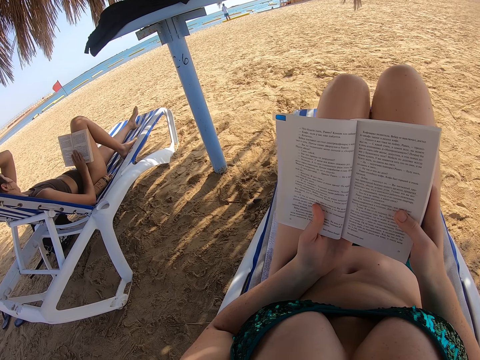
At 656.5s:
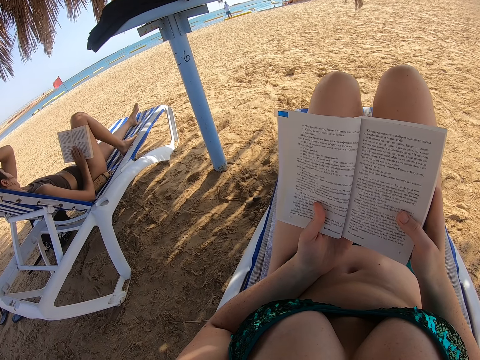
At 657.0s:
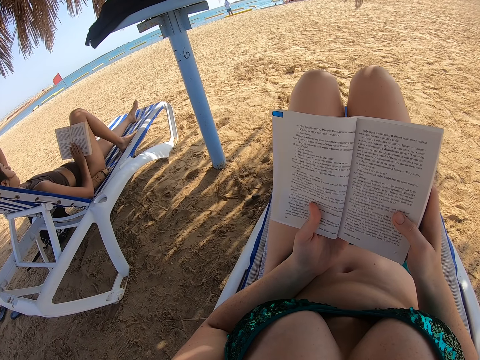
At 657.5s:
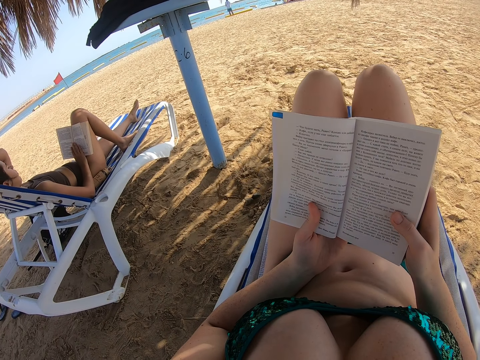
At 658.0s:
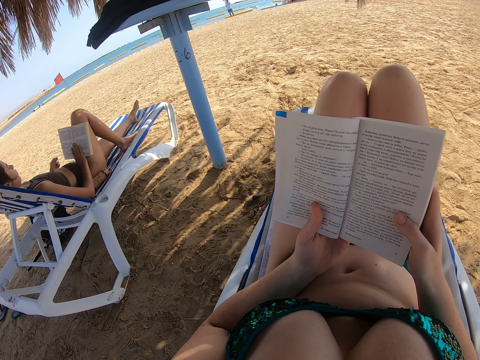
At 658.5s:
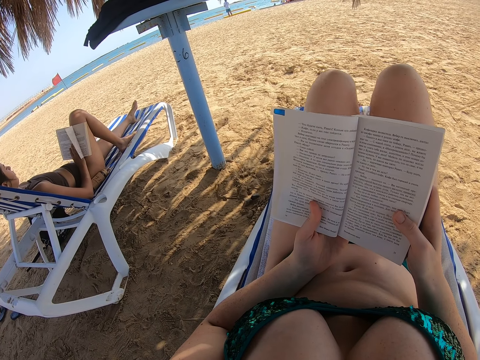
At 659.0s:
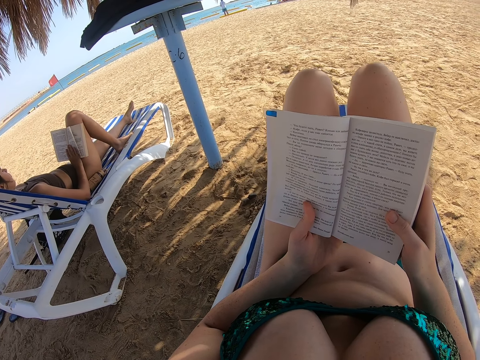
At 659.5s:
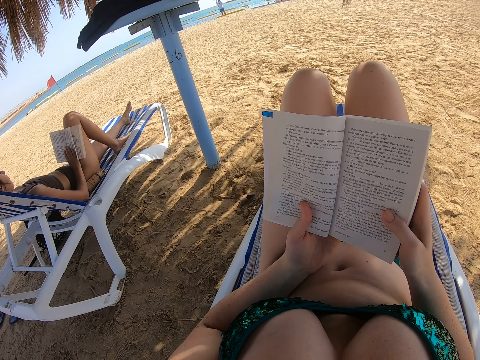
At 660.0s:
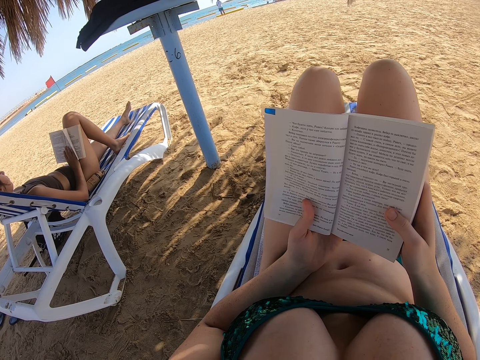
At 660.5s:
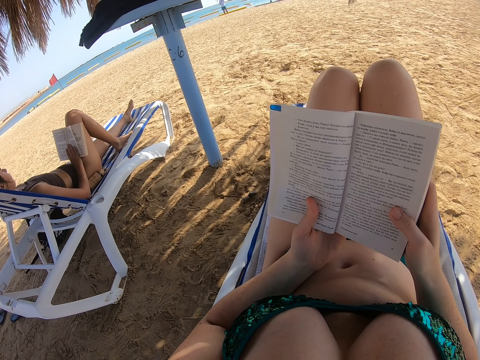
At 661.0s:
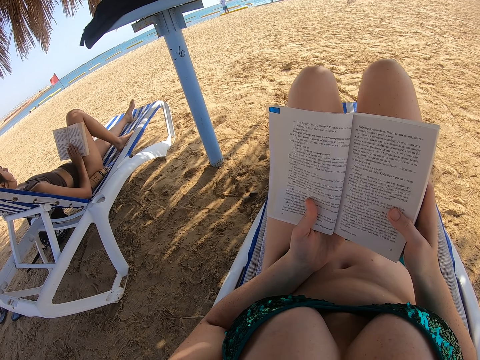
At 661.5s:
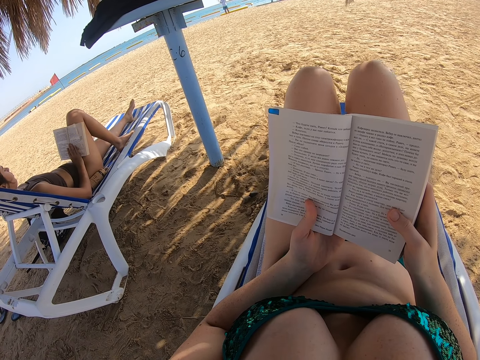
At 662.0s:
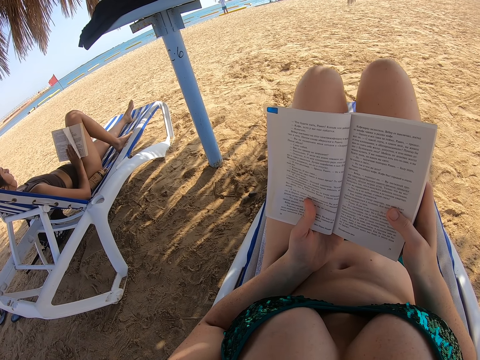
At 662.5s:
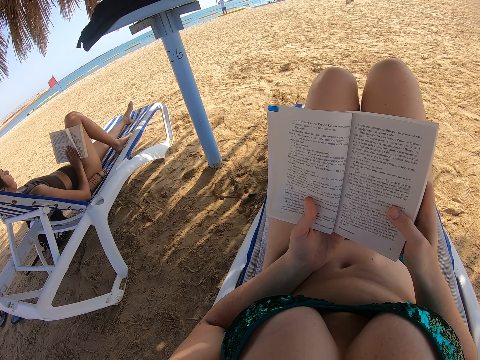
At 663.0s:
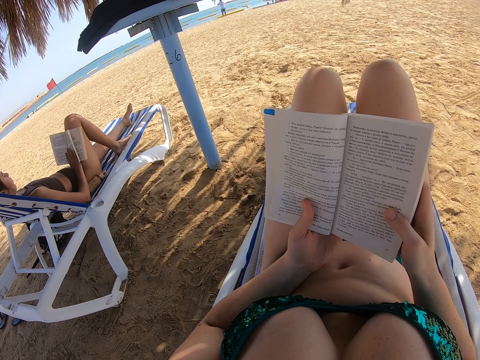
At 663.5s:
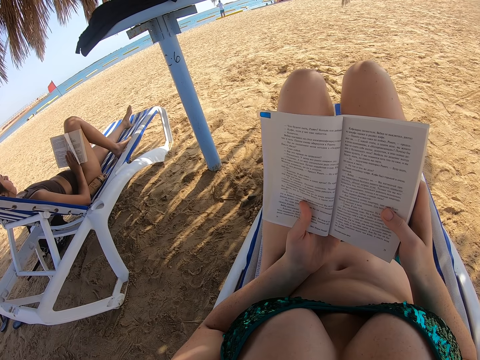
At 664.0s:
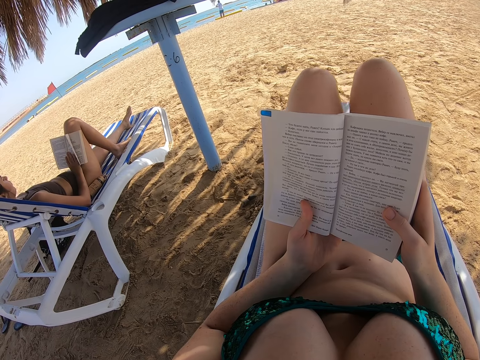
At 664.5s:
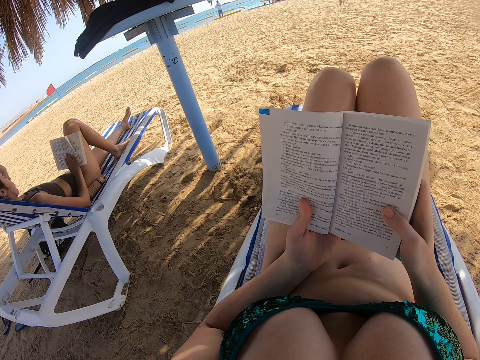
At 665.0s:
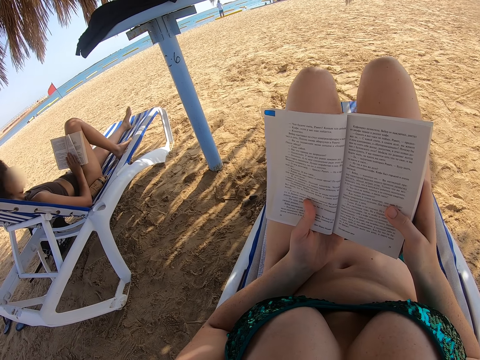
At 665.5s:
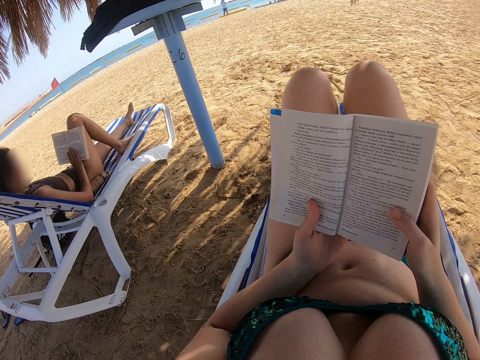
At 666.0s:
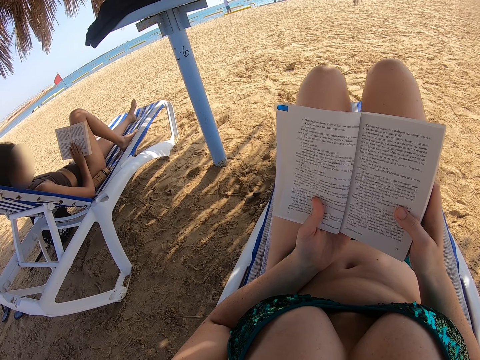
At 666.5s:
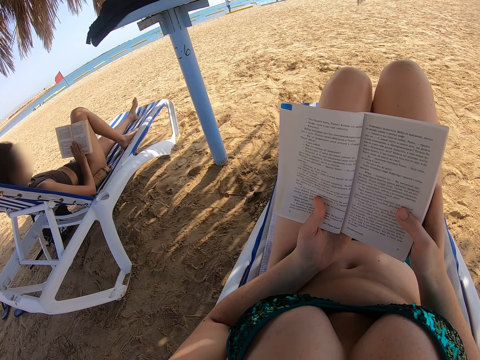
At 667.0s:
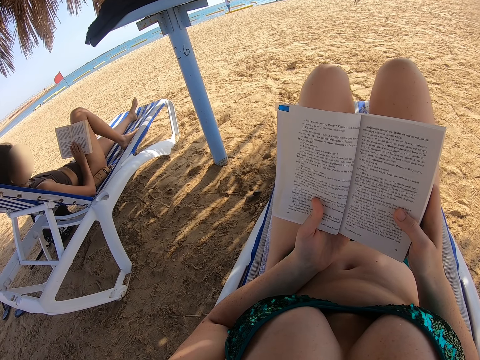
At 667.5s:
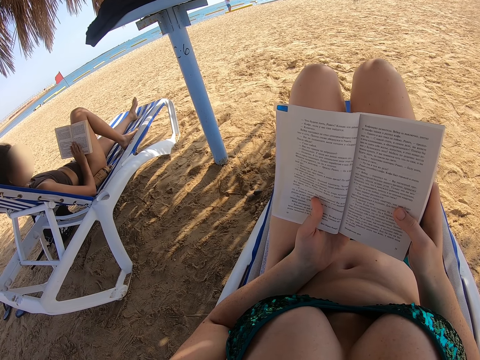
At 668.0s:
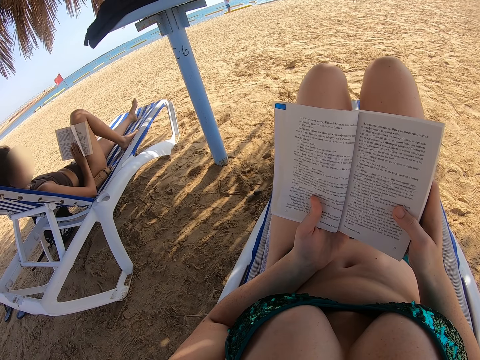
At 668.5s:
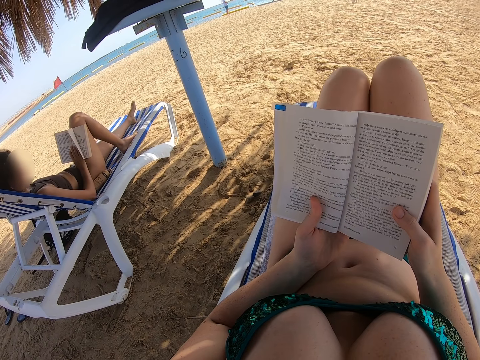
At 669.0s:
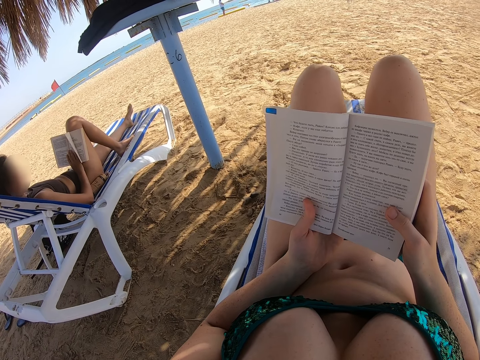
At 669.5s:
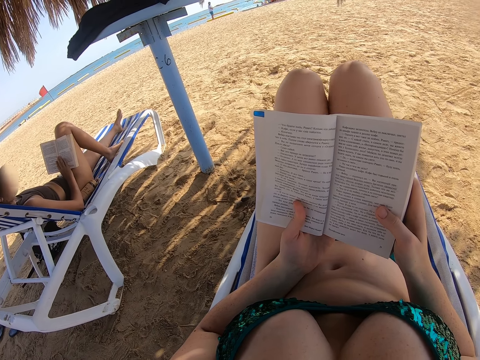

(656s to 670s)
A lady scratches the head.

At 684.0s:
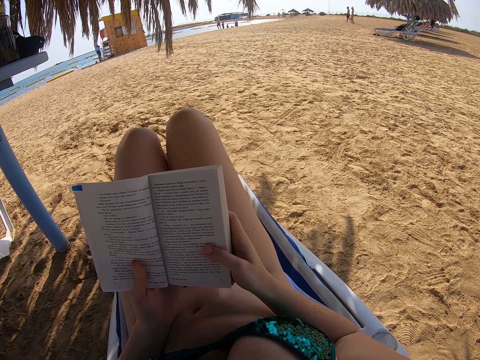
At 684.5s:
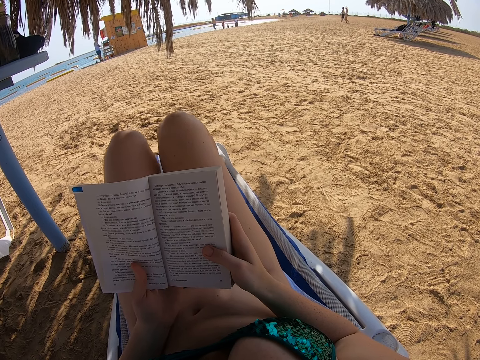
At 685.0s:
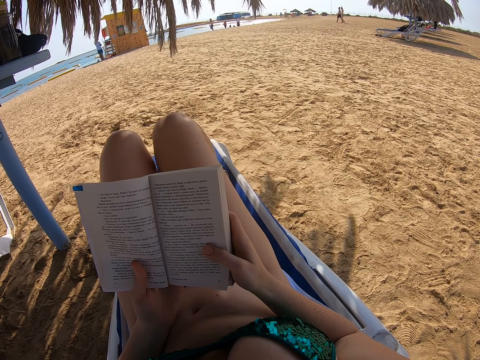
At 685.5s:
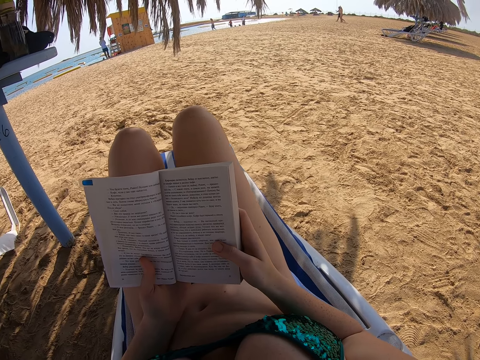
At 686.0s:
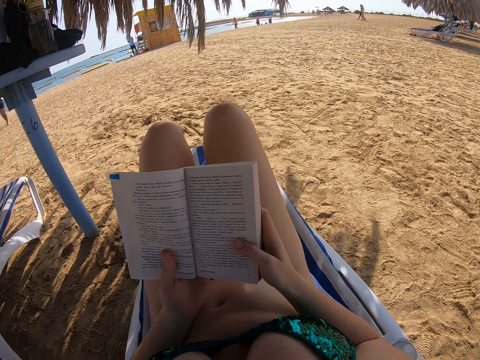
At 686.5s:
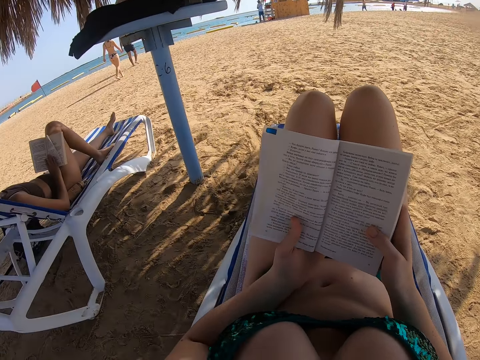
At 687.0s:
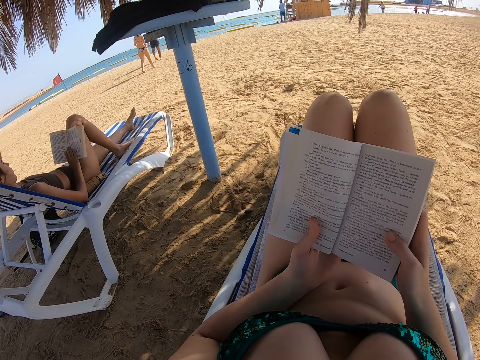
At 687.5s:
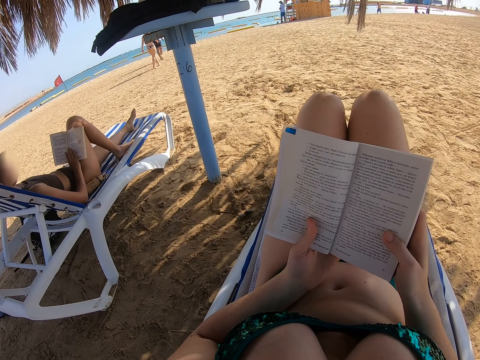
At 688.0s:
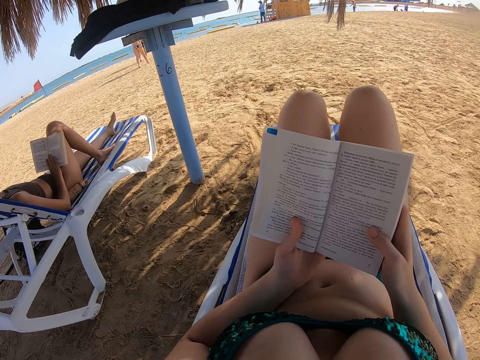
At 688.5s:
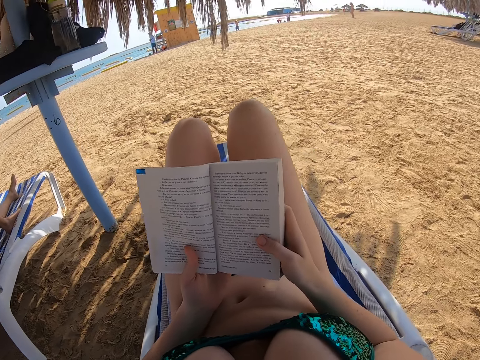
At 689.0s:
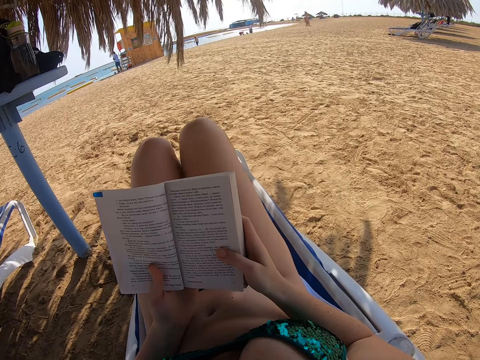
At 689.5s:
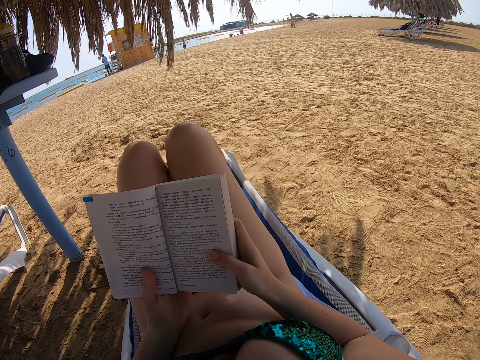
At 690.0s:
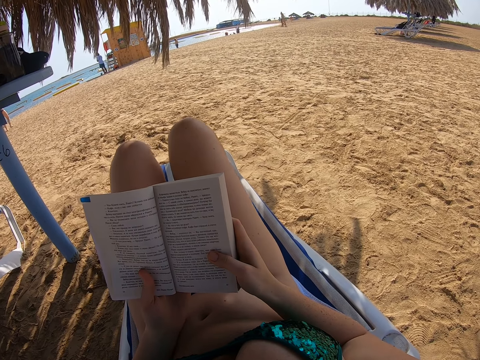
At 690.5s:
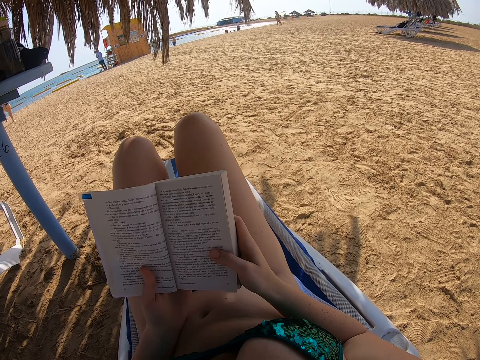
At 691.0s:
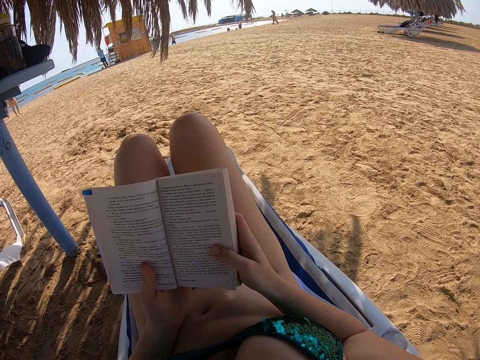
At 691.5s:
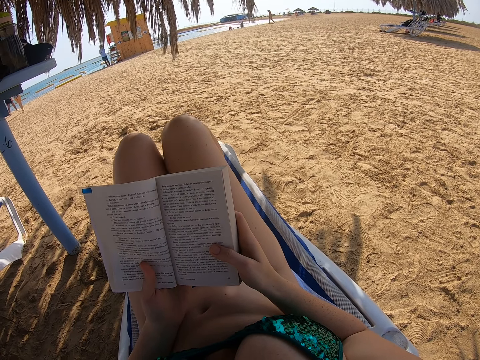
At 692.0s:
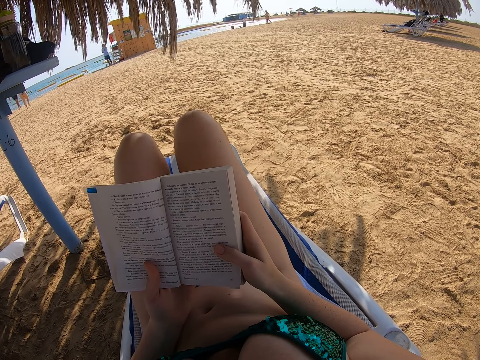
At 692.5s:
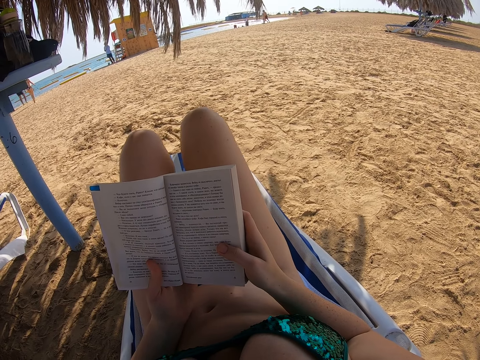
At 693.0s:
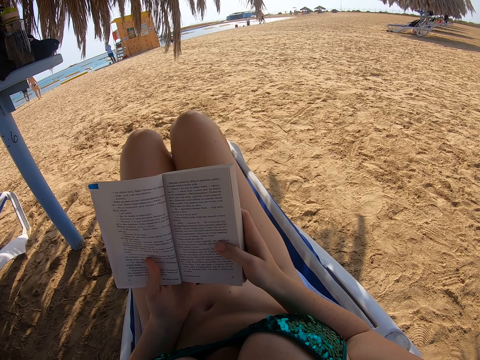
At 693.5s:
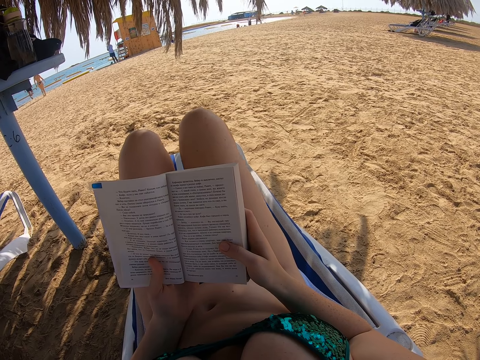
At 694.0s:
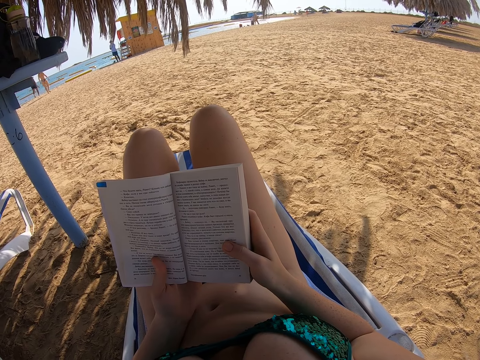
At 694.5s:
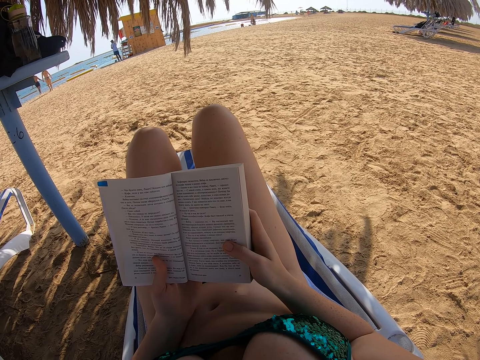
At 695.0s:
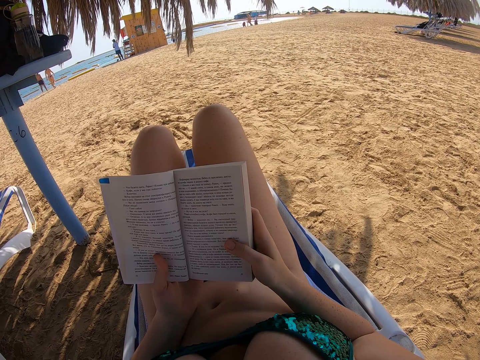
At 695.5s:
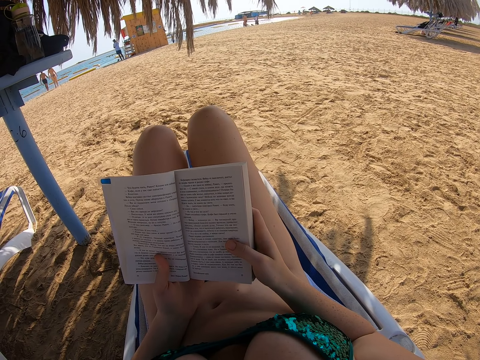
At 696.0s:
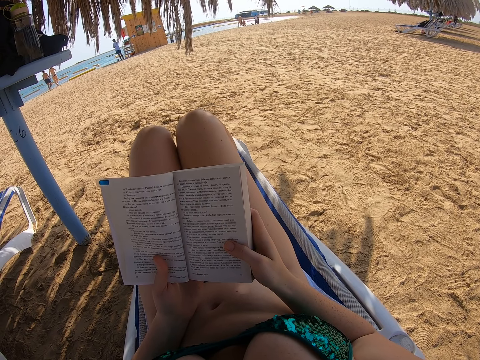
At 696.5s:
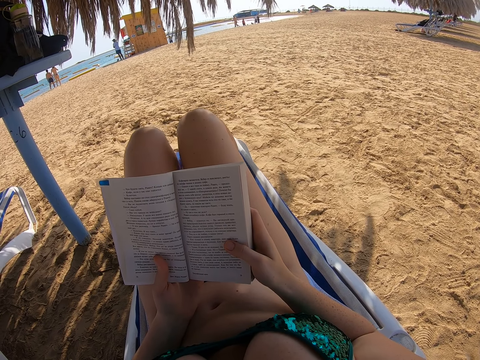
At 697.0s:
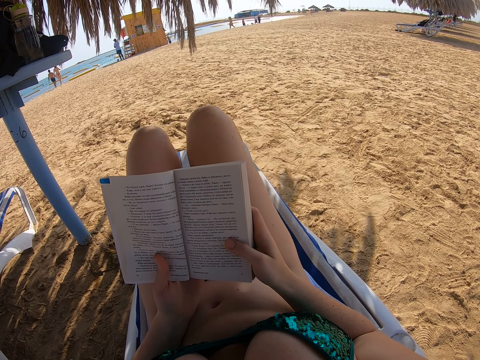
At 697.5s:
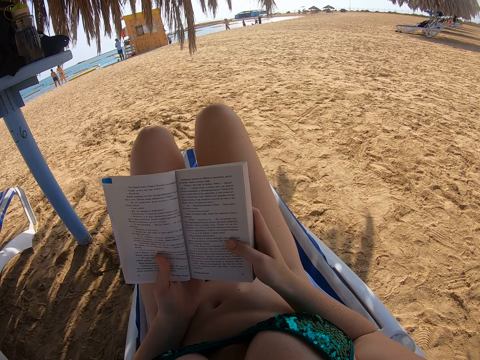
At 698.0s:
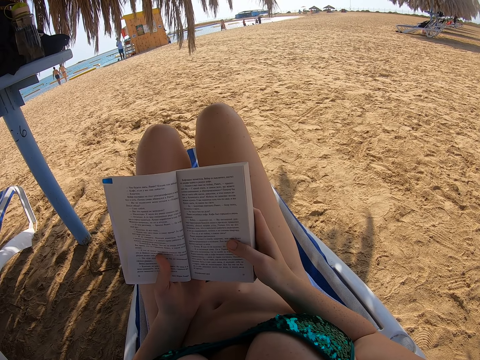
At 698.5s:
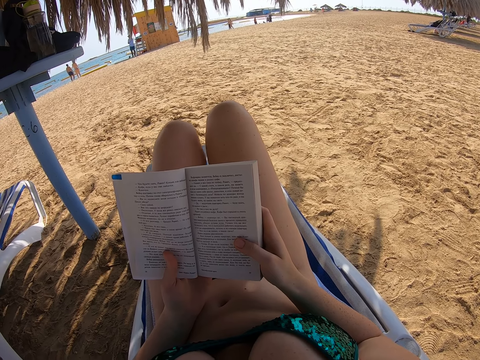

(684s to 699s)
The camera wearer looks around. They read the book.
